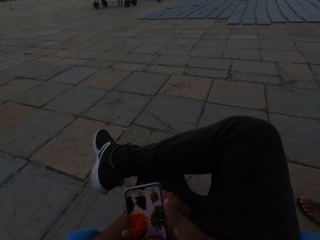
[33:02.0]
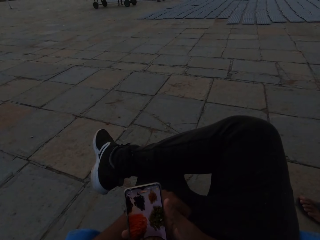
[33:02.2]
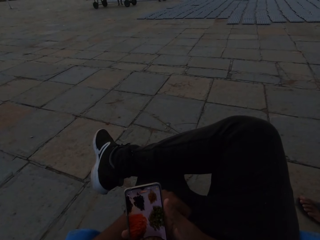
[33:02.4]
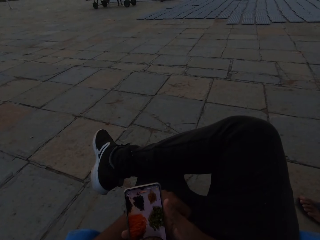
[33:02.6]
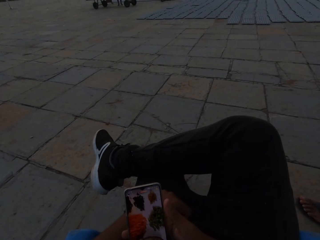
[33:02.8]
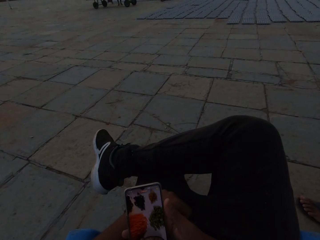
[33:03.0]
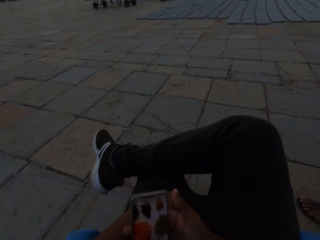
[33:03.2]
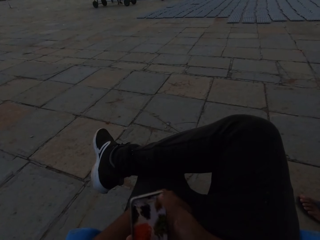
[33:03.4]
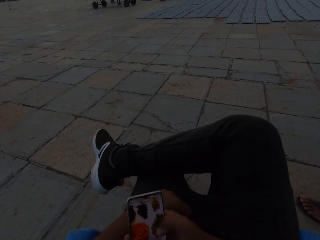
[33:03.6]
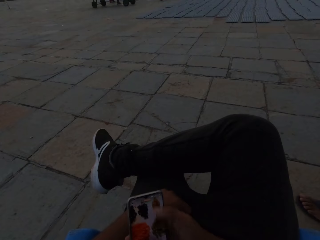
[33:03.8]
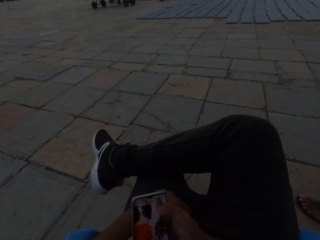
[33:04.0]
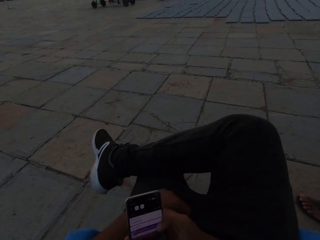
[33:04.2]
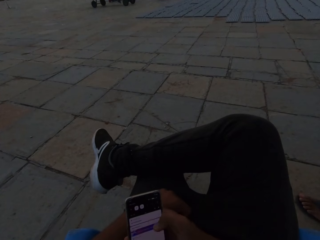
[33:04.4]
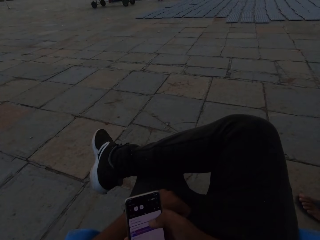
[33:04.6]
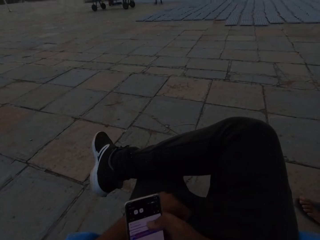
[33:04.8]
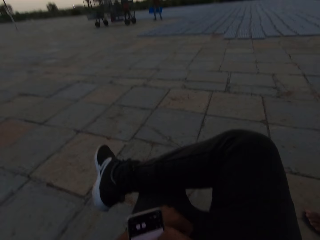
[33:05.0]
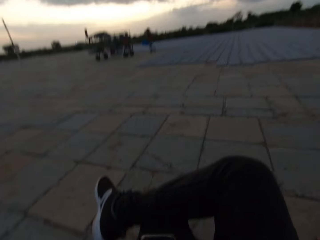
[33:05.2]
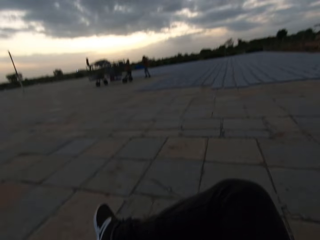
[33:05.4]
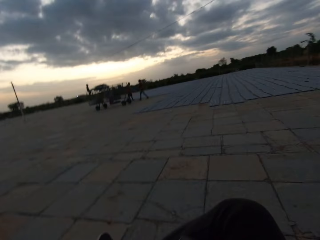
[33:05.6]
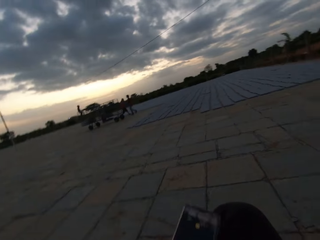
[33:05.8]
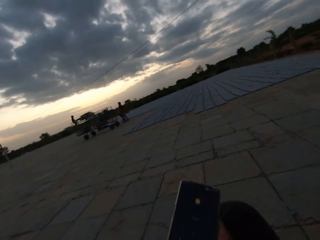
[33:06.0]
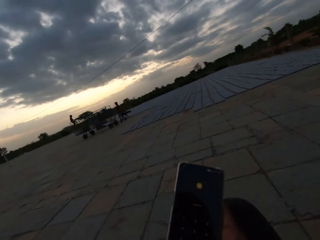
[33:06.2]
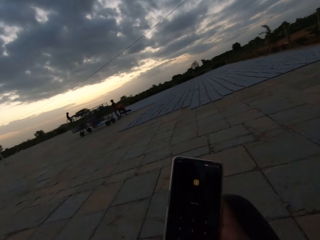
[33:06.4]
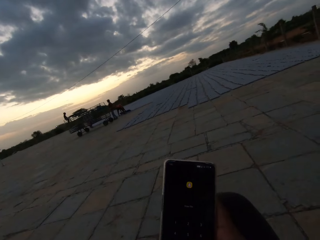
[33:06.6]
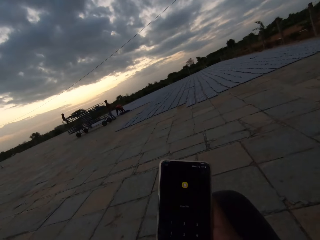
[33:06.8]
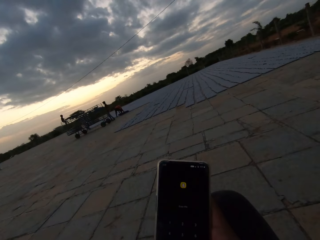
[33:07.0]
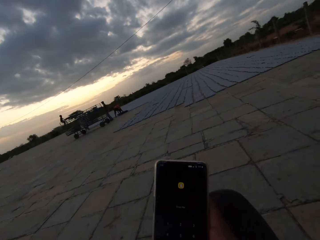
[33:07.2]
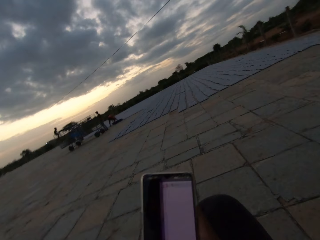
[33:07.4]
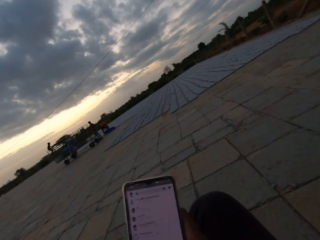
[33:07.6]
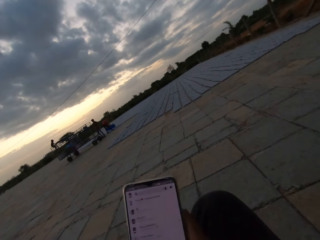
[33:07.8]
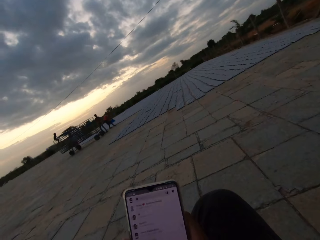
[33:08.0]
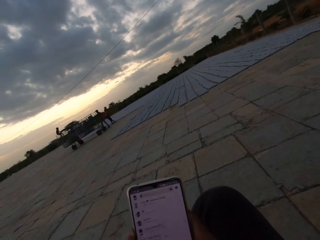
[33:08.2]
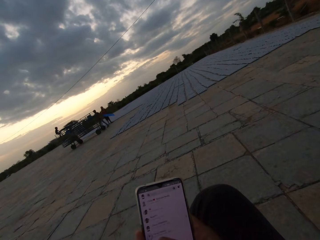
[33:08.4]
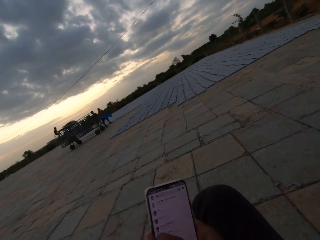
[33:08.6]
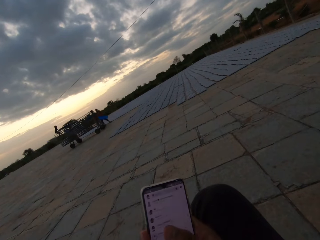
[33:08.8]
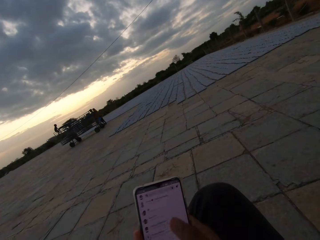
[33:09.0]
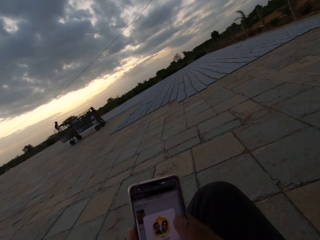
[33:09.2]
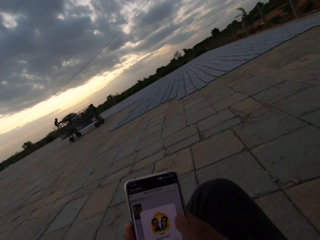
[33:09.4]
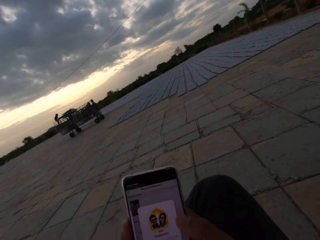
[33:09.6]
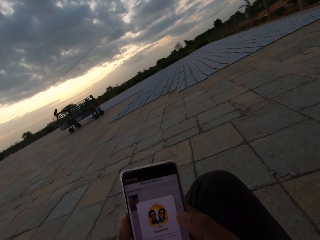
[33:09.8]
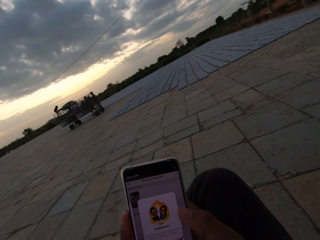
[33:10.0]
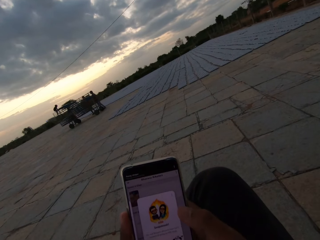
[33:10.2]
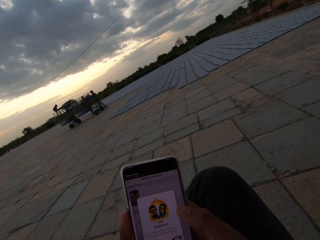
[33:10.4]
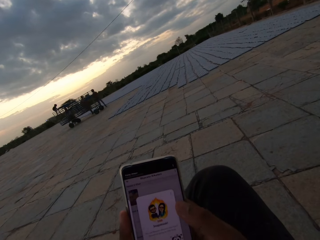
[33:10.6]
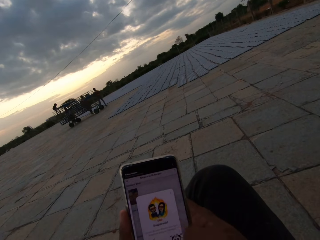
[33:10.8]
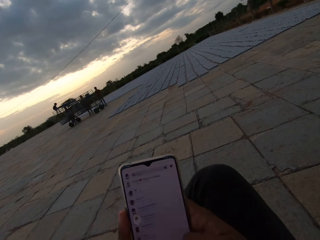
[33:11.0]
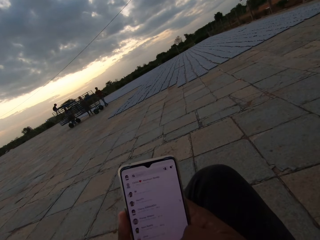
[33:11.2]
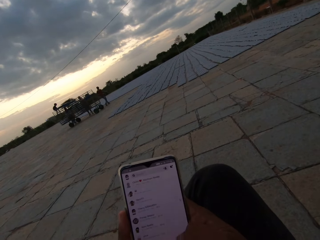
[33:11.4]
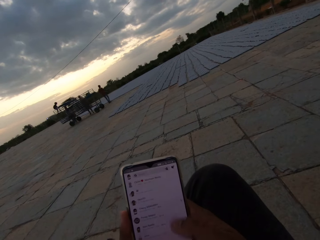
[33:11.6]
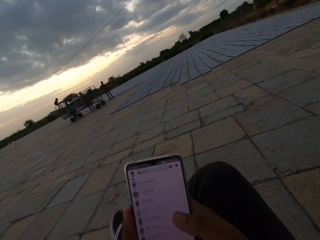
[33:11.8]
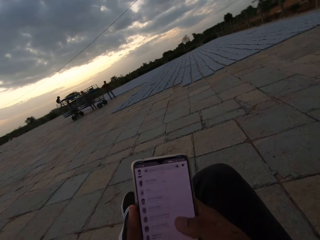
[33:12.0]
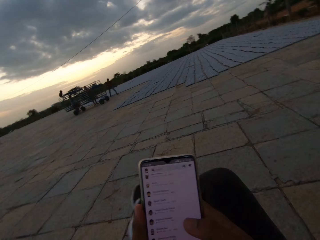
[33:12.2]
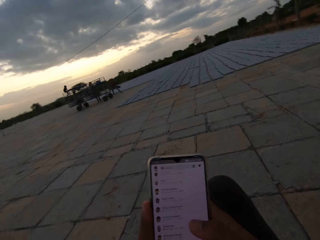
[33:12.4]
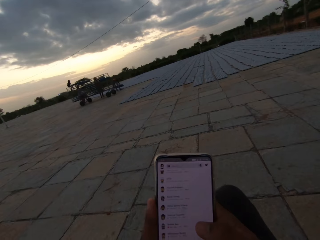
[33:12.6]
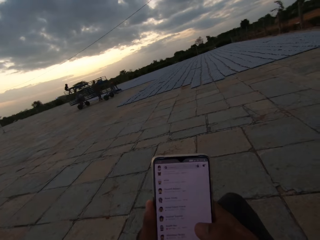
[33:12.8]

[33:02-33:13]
The camera wearer operates the phone. He raises the phone with his right hand. He looks around the area. He looks at the phone. He operates the phone with his right hand.

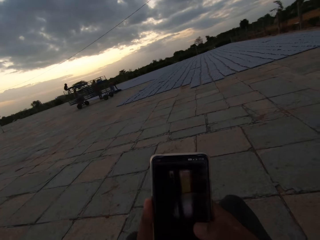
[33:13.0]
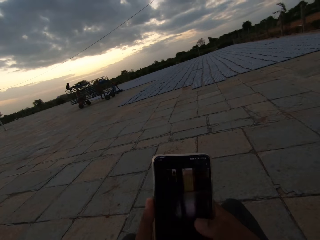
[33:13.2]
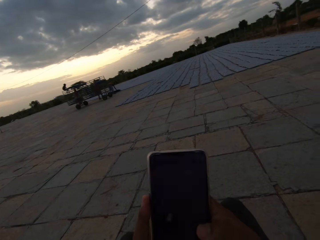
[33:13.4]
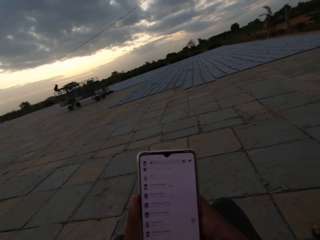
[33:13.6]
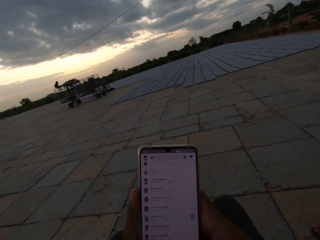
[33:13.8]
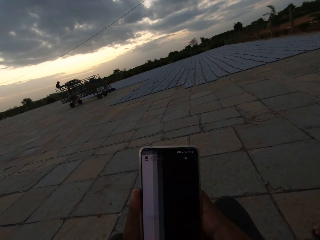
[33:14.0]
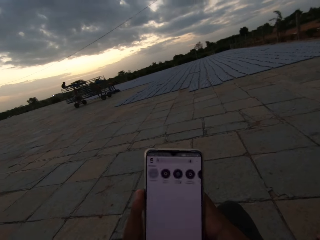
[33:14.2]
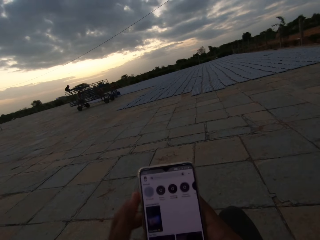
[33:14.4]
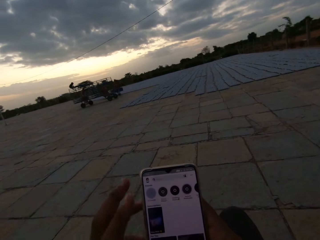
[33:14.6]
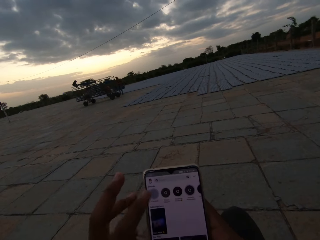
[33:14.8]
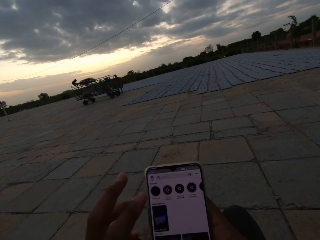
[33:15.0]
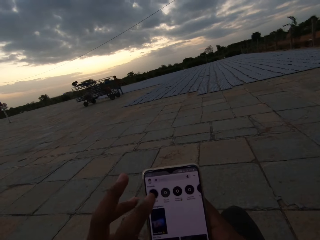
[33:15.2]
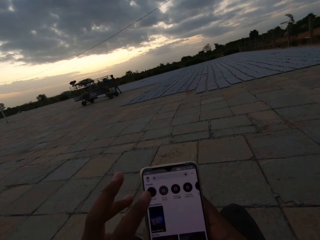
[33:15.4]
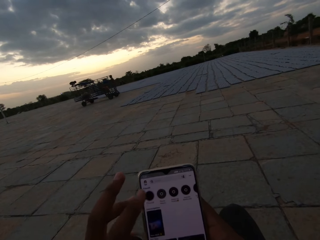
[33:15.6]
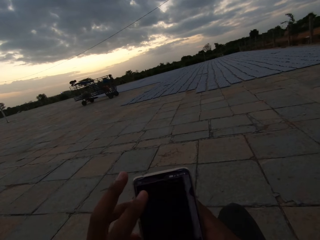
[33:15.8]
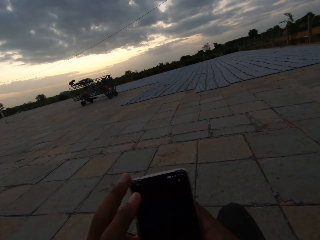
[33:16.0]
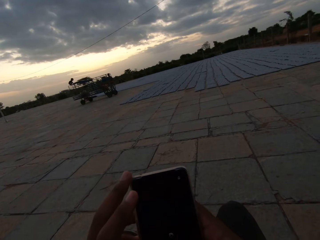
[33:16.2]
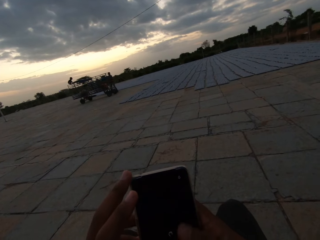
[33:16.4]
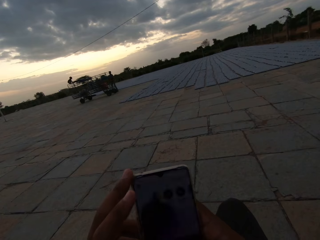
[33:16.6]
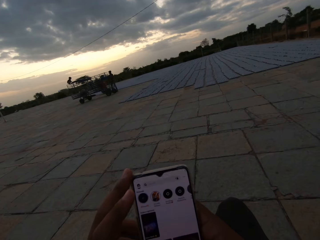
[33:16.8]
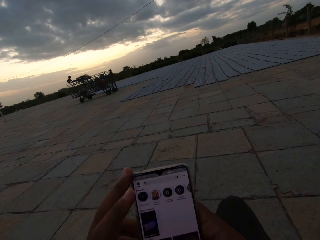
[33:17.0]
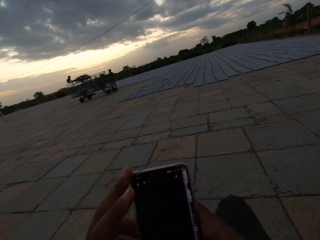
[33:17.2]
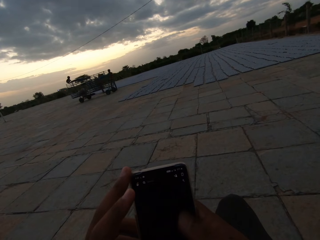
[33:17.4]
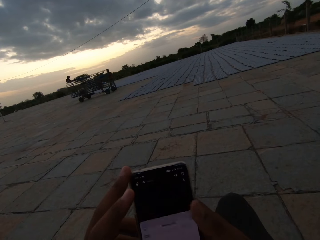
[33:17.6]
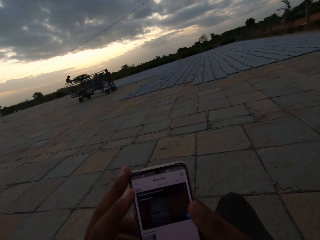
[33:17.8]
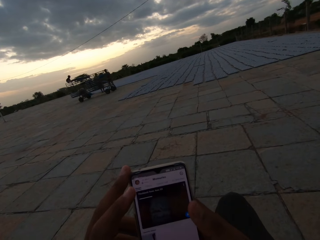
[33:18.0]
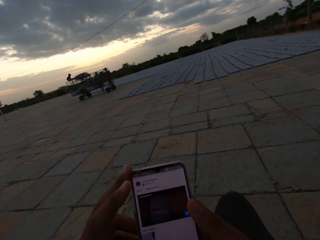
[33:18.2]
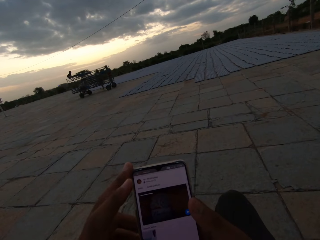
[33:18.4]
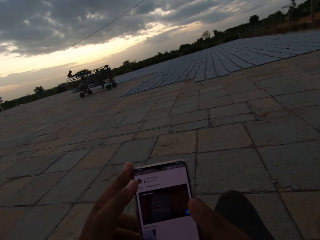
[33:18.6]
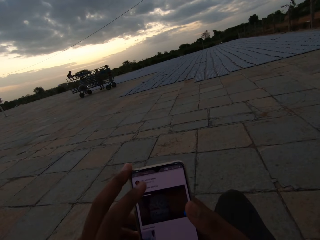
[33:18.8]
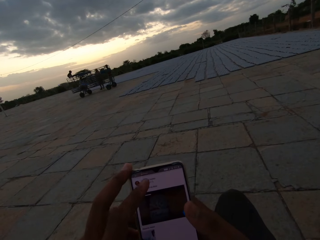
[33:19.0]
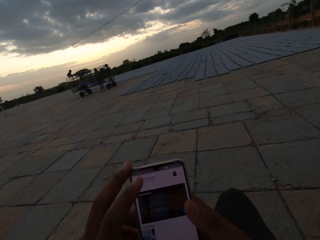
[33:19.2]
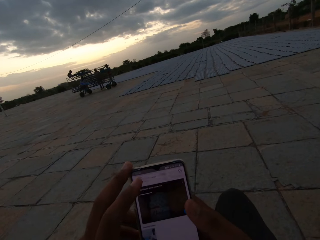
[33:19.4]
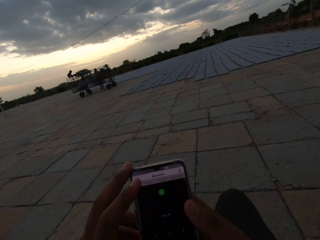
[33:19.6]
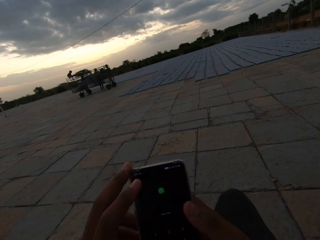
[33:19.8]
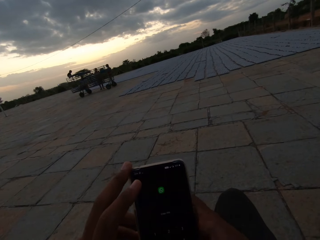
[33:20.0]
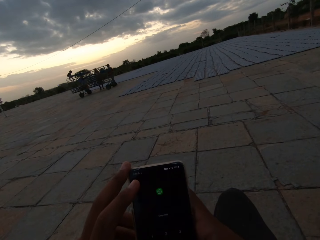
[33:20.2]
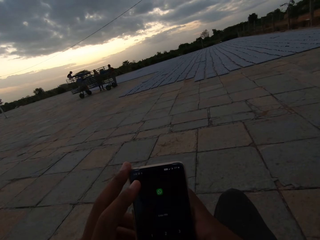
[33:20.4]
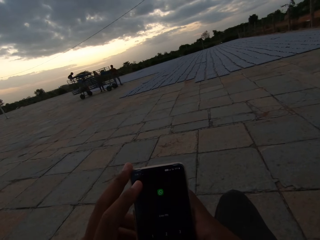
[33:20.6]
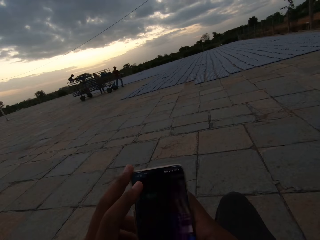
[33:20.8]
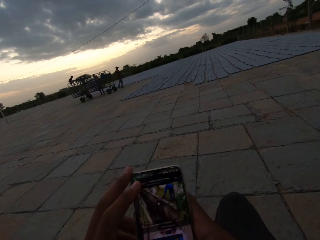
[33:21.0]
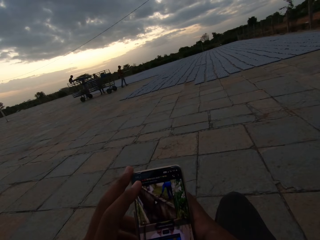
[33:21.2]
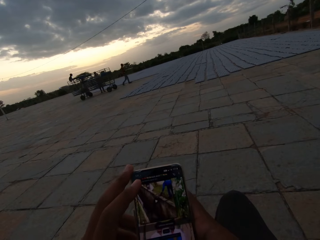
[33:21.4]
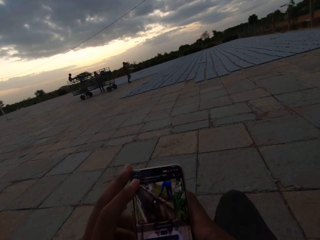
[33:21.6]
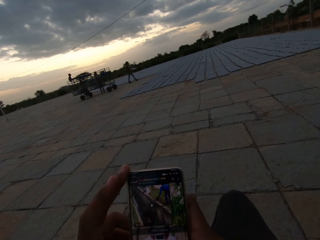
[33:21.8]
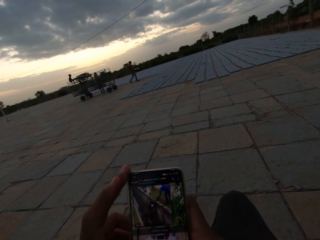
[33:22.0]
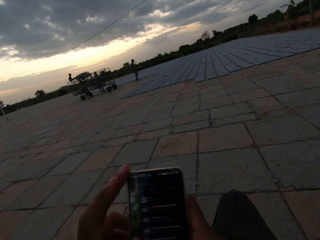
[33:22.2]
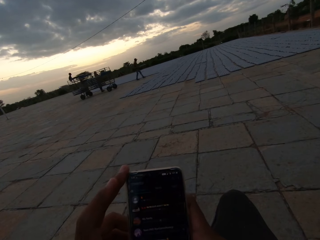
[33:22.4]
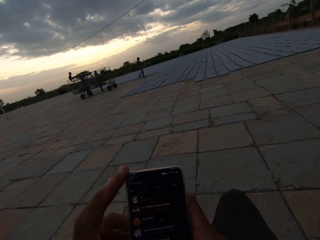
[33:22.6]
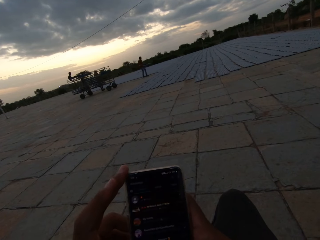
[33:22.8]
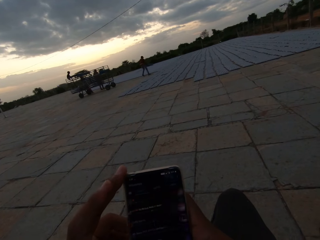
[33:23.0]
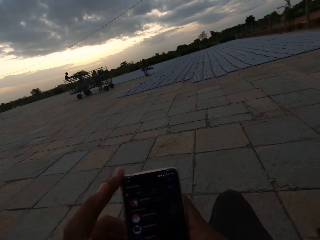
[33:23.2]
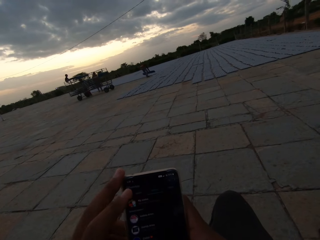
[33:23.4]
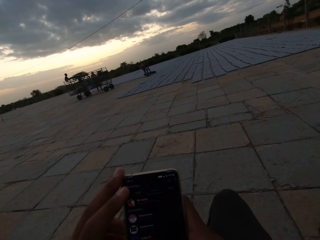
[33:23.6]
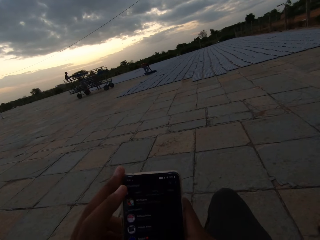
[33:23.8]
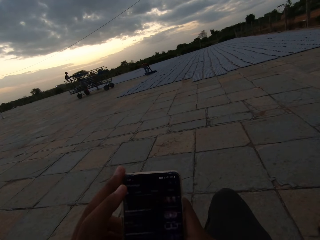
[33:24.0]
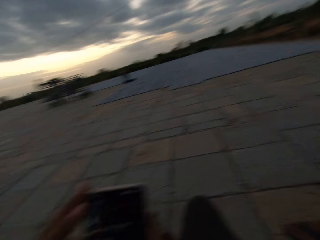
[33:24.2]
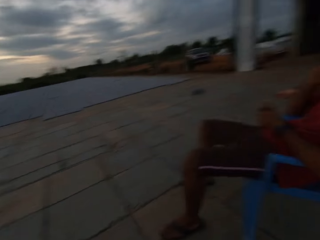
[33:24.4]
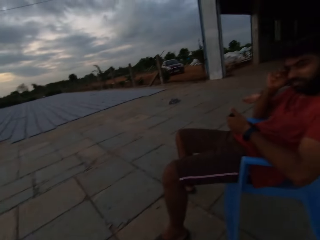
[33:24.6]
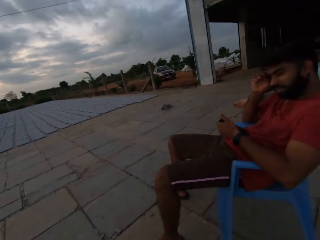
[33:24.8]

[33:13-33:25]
The camera wearer operates the phone with both hands. The man converses with the camera wearer.
